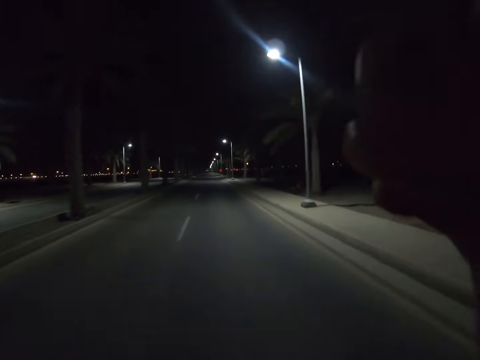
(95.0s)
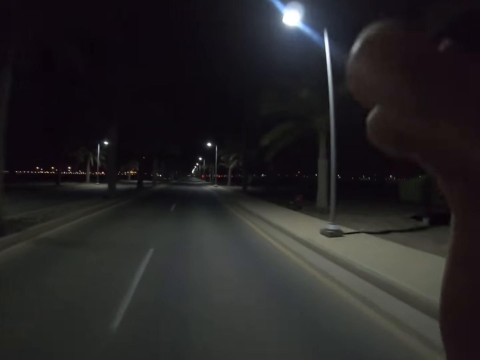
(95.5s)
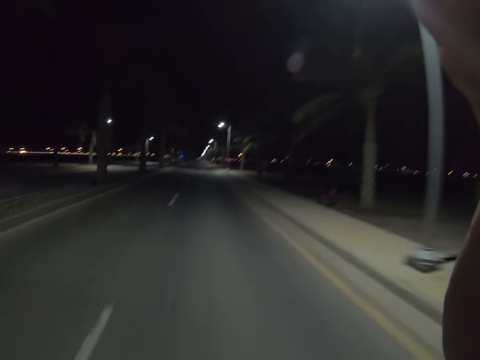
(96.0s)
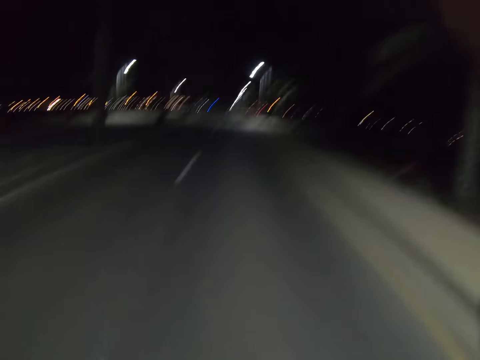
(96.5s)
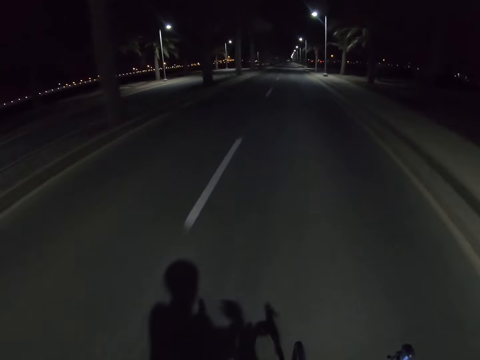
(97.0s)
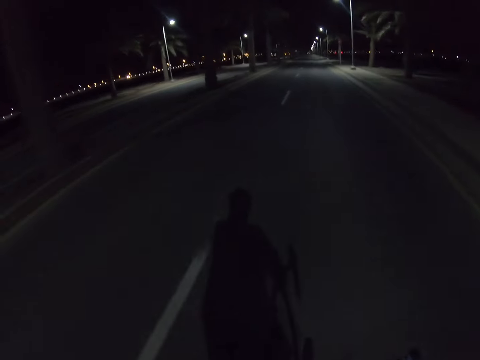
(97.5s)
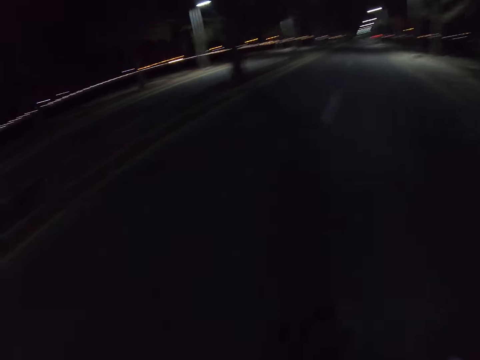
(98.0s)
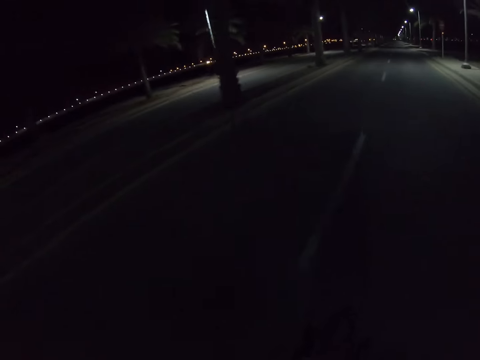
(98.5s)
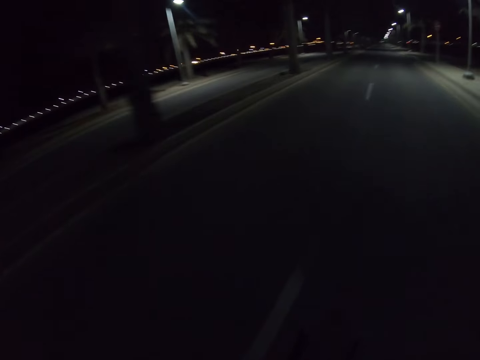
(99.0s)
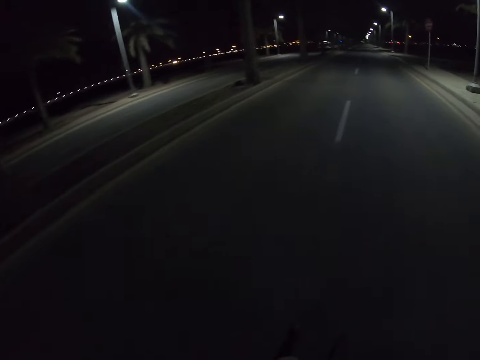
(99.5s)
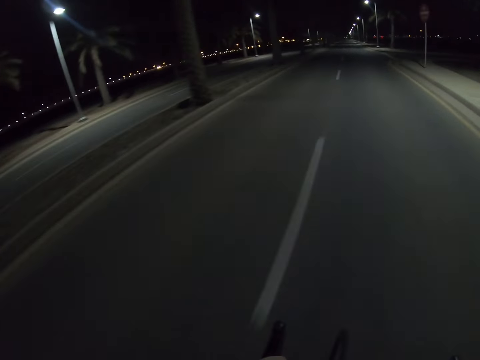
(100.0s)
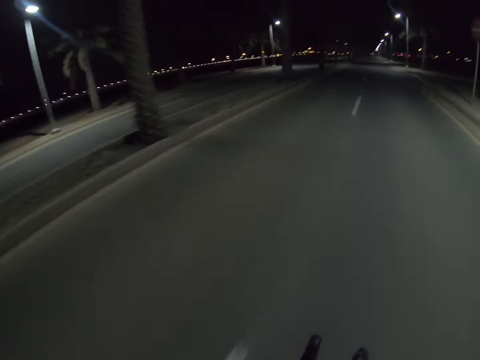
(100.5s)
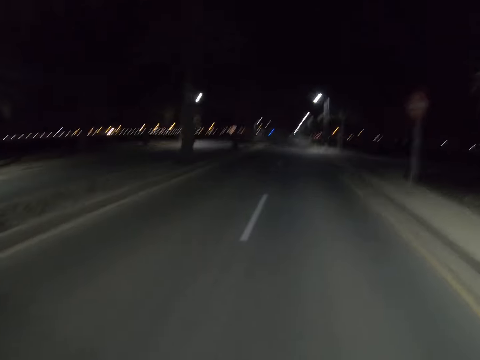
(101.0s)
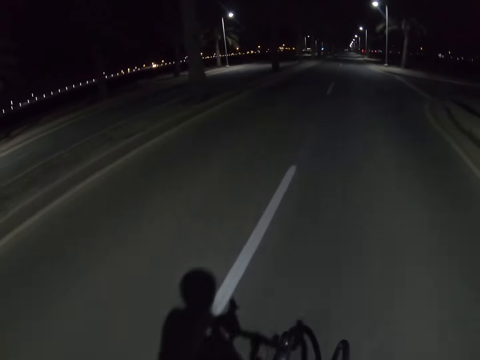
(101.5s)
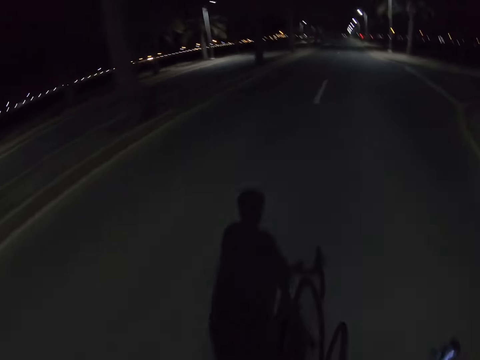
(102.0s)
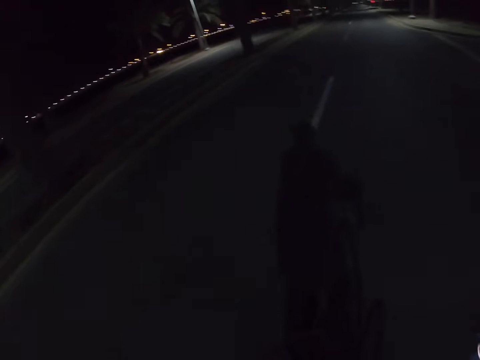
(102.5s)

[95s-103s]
The camera wearer raises his hand. He rides the bicycle in a road at night.

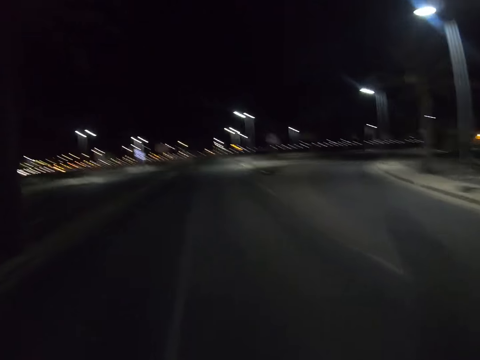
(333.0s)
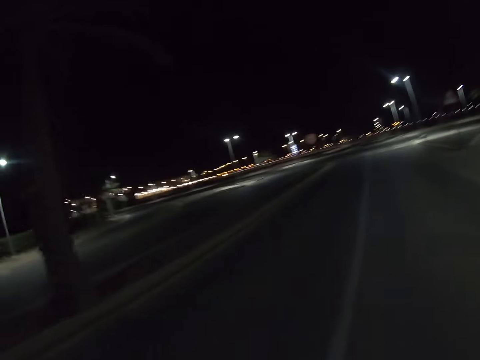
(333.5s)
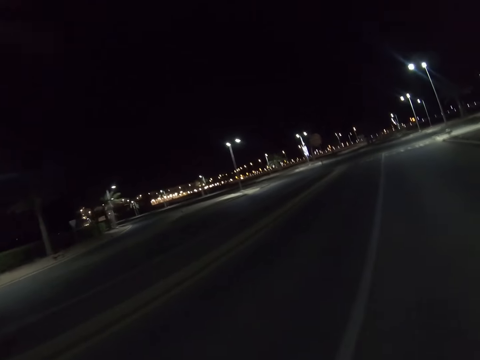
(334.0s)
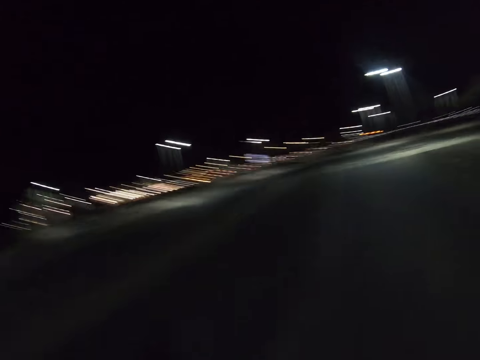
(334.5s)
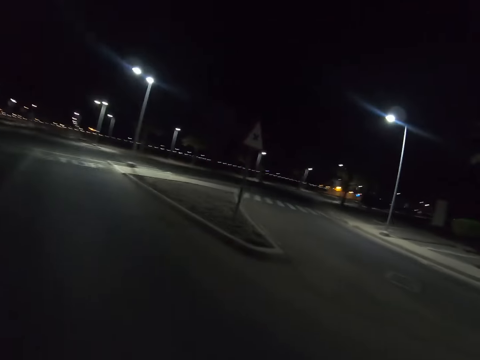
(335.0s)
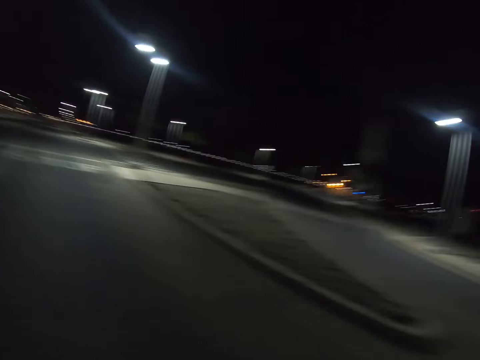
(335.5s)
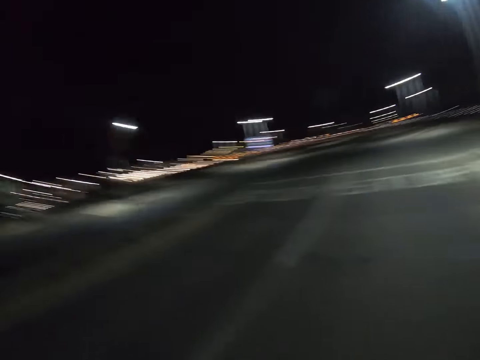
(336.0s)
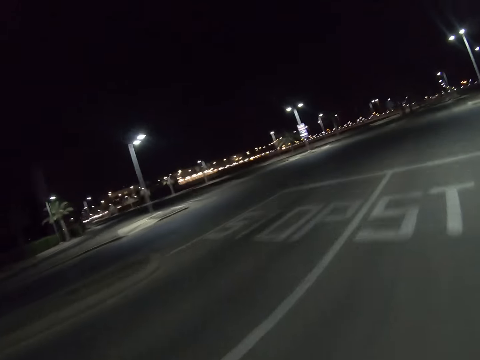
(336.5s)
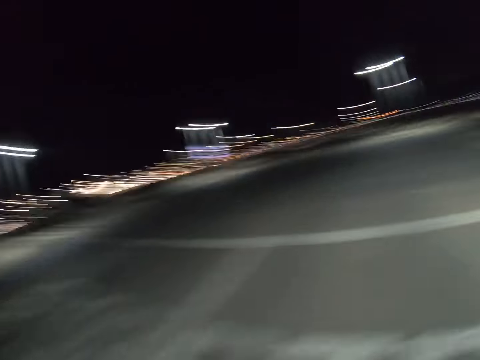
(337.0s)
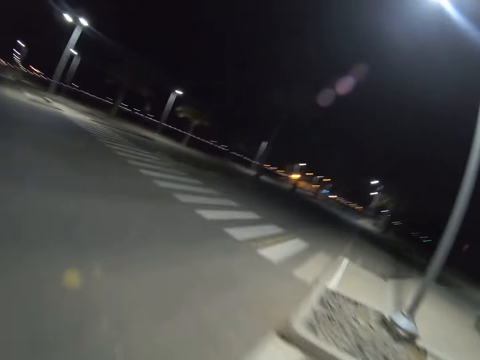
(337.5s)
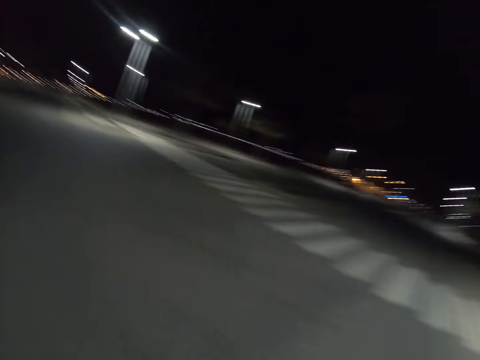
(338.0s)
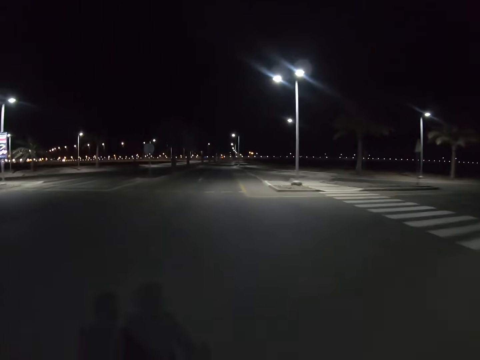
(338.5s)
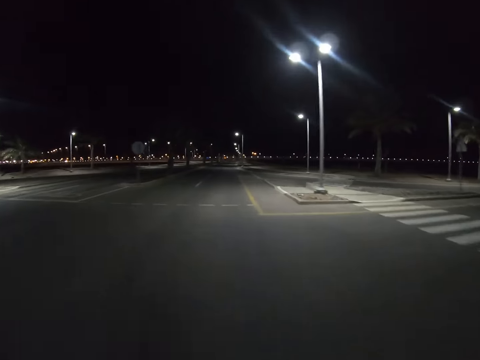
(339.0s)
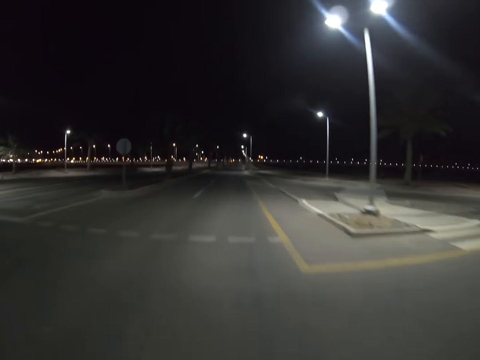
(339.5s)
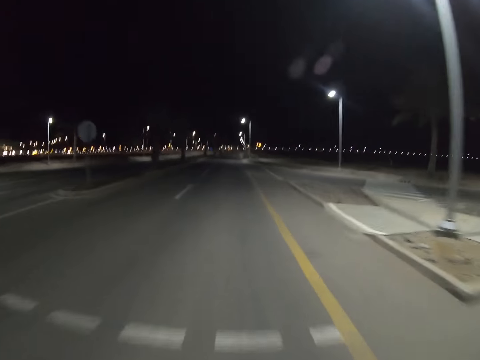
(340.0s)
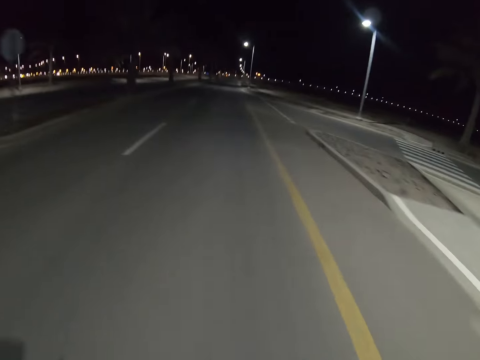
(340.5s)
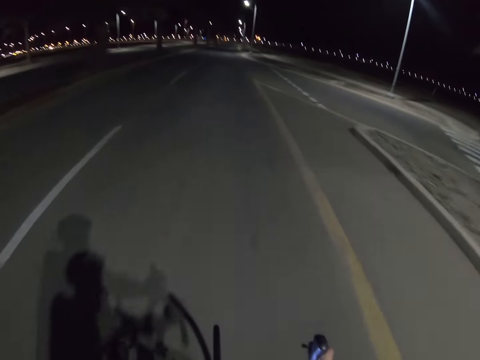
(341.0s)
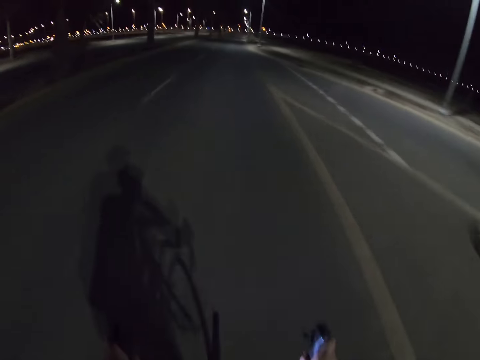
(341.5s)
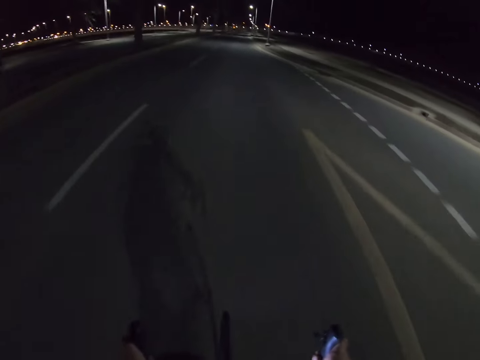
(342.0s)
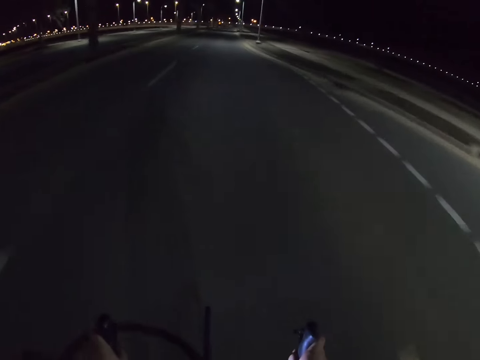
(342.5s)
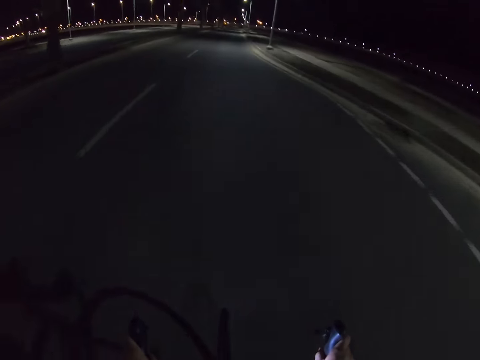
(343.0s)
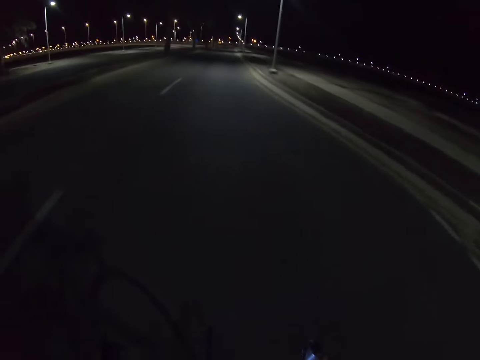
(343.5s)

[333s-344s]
The camera wearer looks at the road. They cycle the bicycle on the road.

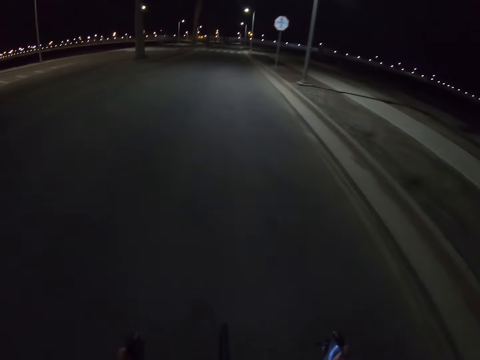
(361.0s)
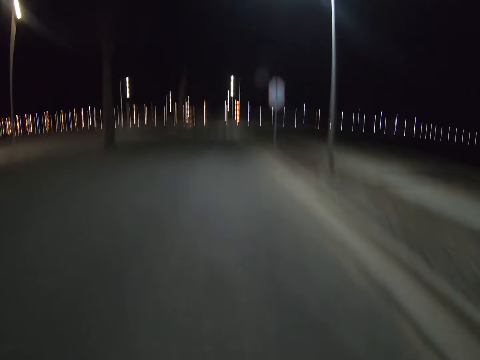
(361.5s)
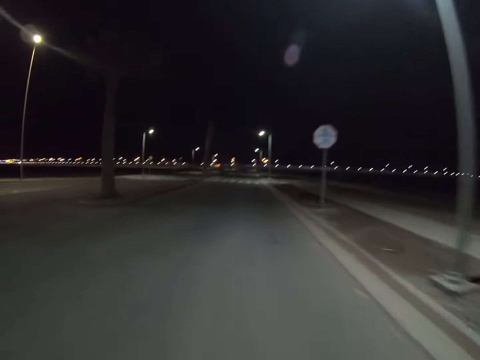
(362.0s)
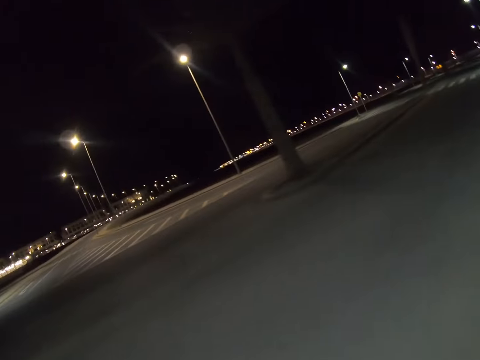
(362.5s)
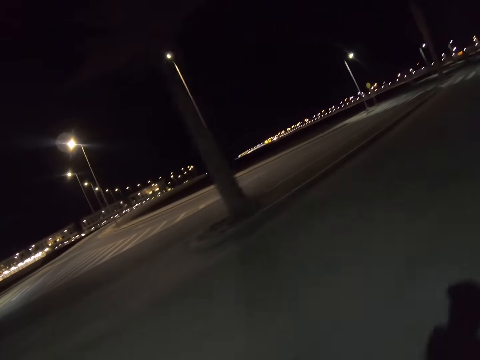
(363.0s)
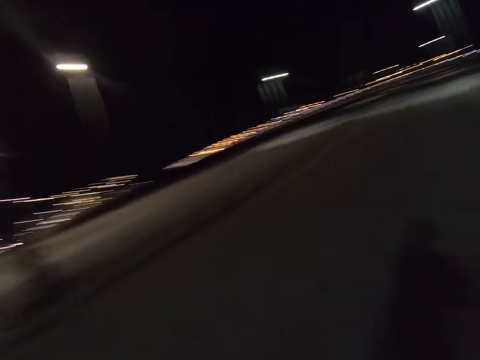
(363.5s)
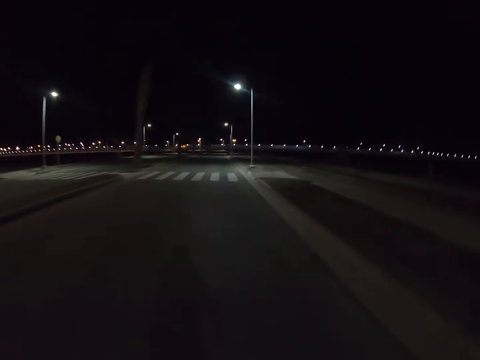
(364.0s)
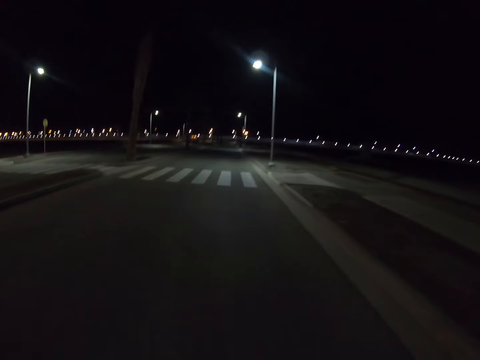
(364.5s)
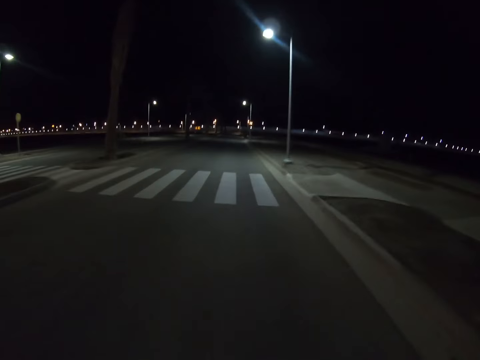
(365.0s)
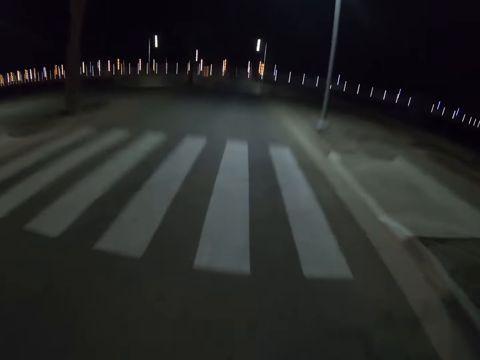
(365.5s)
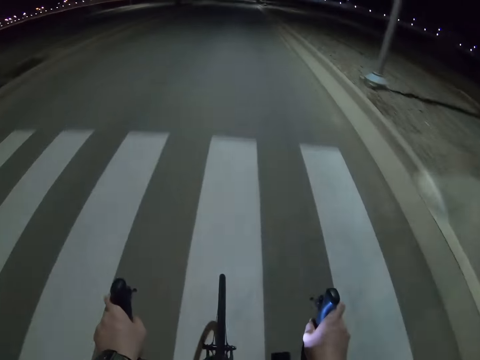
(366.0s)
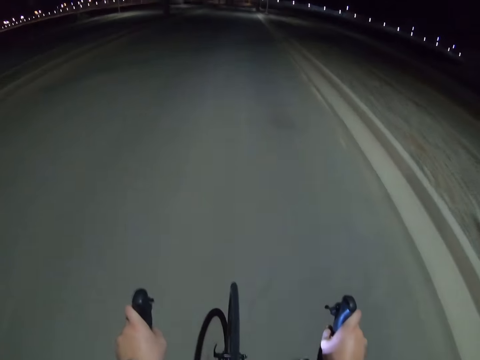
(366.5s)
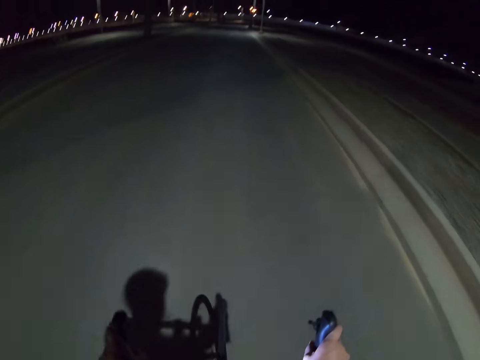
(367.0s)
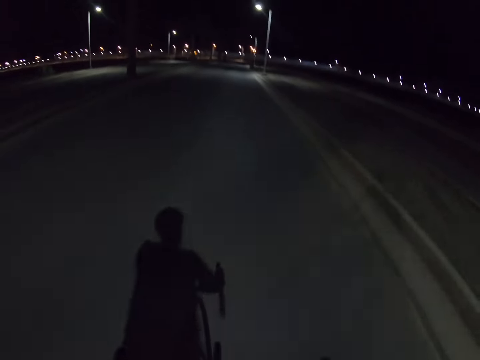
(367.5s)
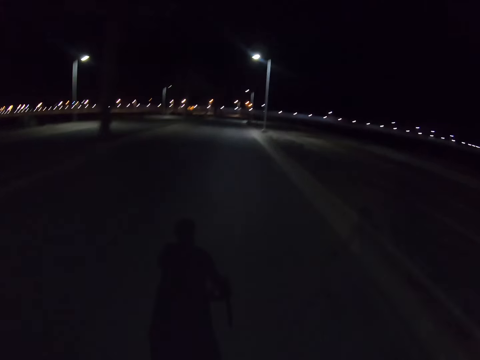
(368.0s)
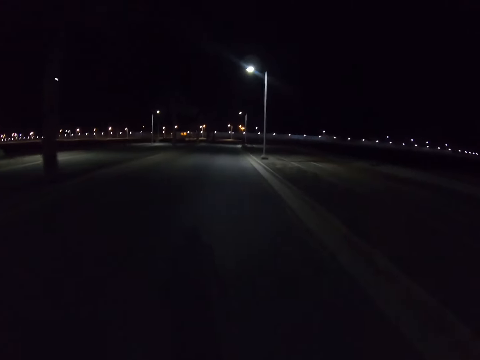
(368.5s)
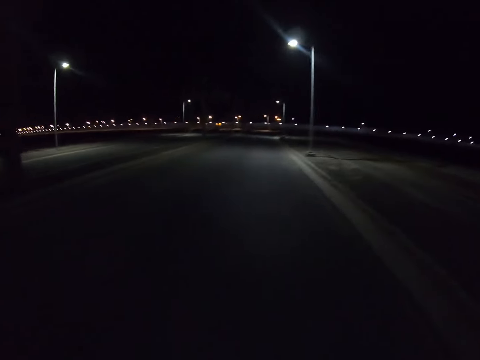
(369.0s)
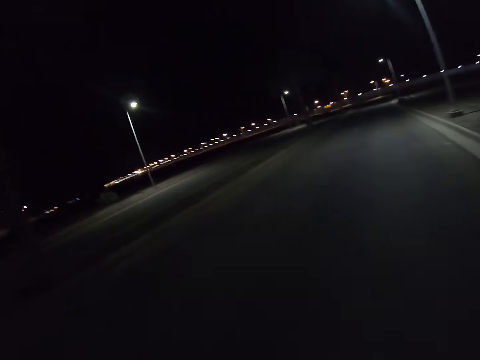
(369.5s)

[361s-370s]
The camera wearer stares at the building. They look at the road. They cycle the bicycle on the road.
